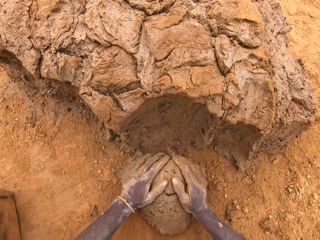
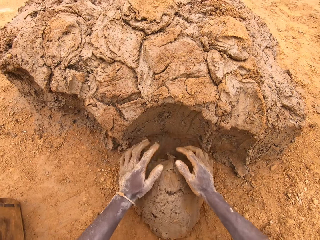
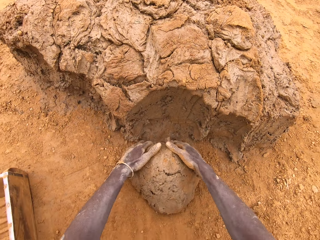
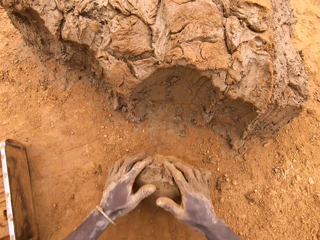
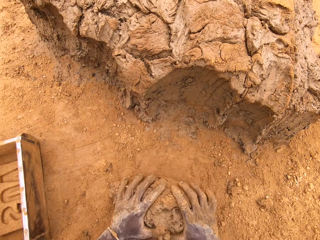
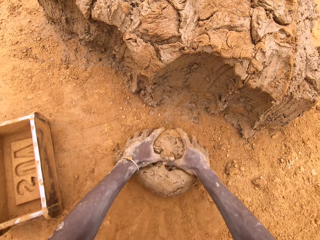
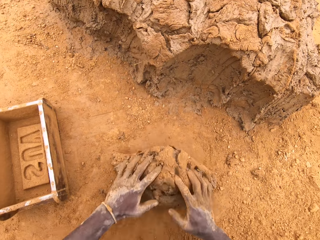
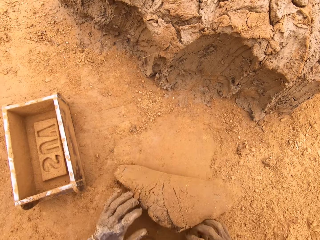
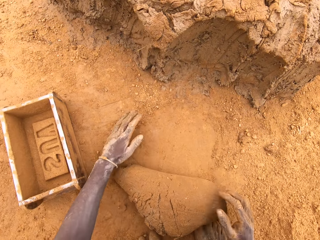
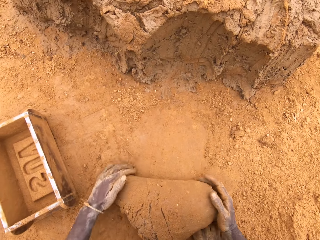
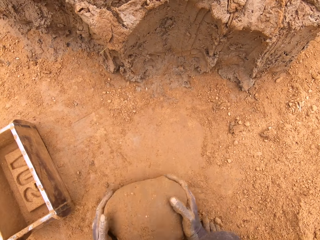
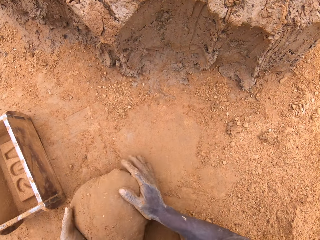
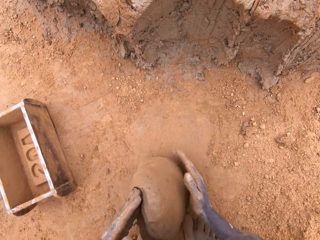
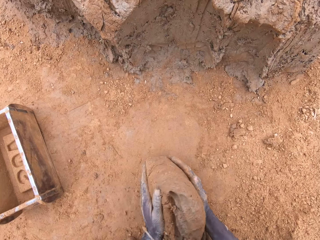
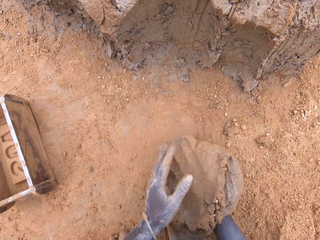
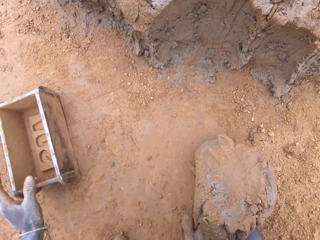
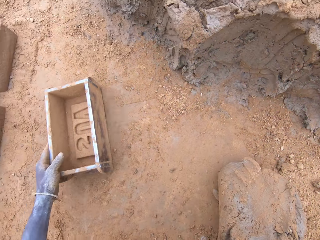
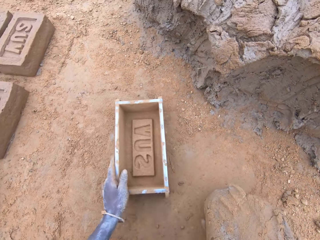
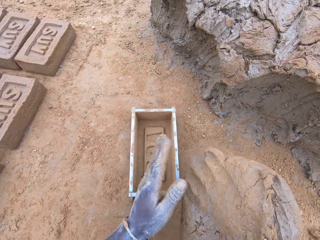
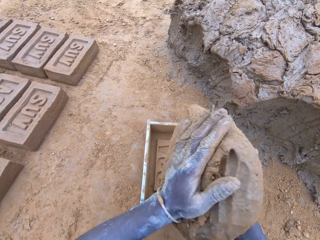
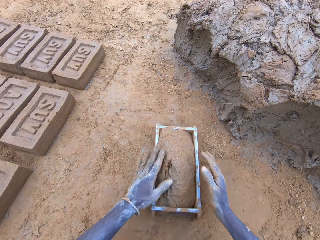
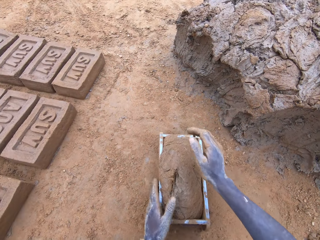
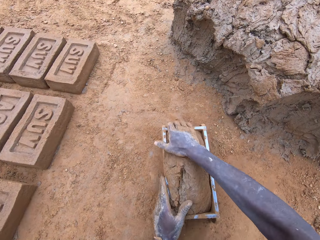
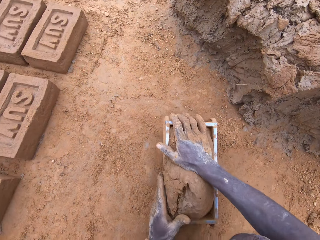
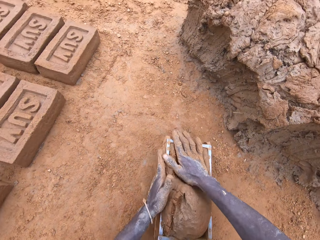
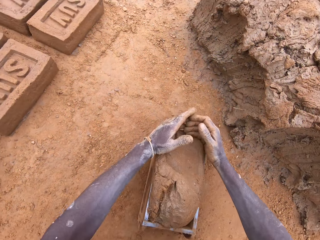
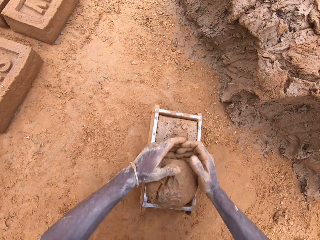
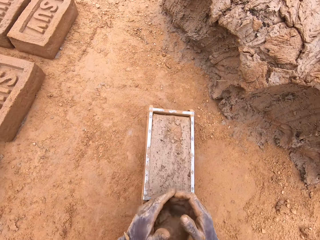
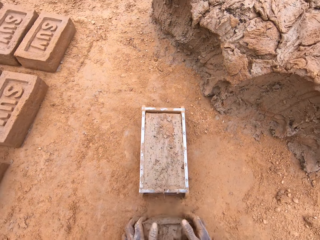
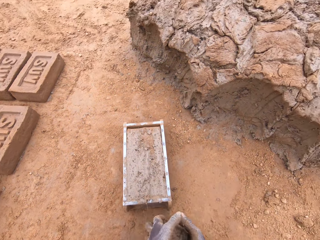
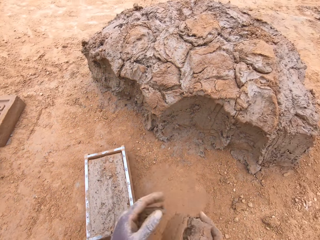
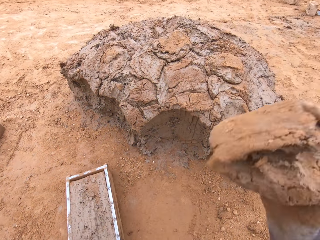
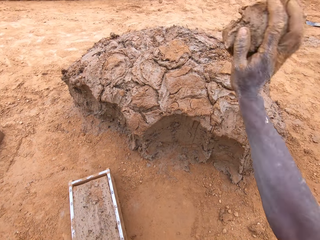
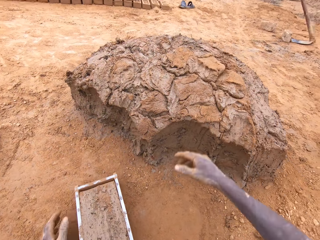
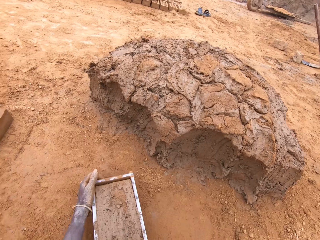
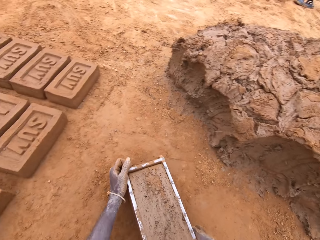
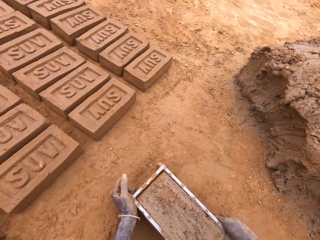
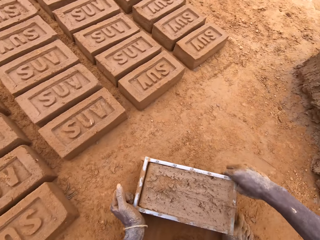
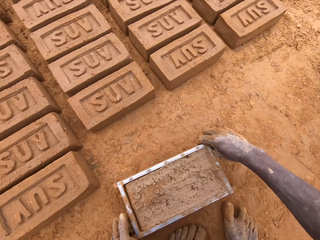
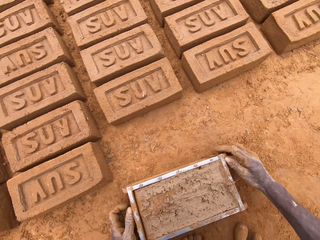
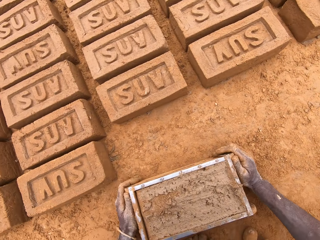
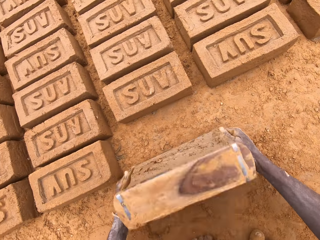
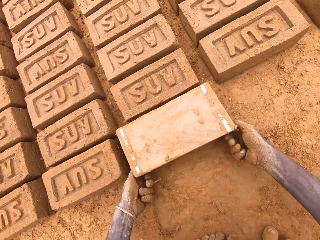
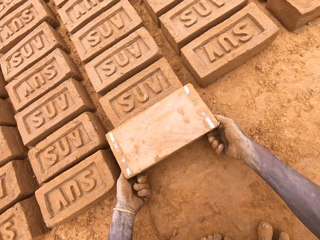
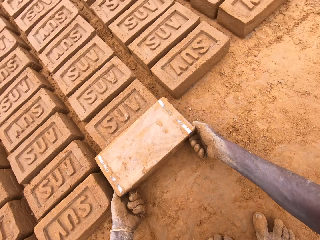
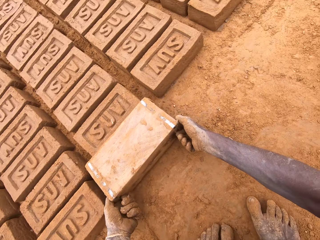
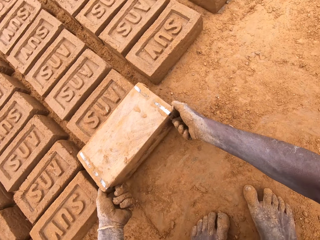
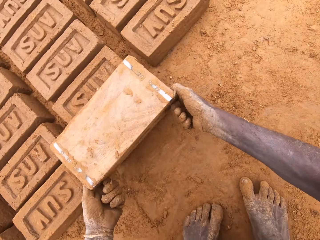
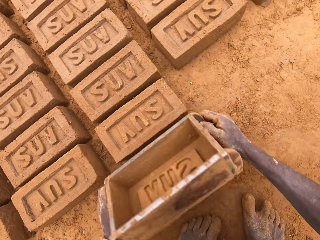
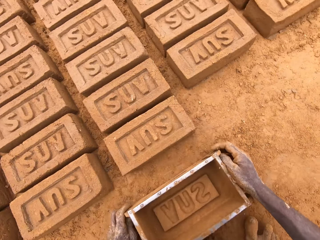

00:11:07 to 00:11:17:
The camera wearer rolls the mud on the soil. They mould the clay. They pick the brick mould. They move the box. They put the mud in the brick mould. They scoop the excess mud. They move the box. They level the clay in the box. They throw the excess mud on the other mud. They heap the clay. They move the box. They pick the brick mould. They pour the mud on the ground.

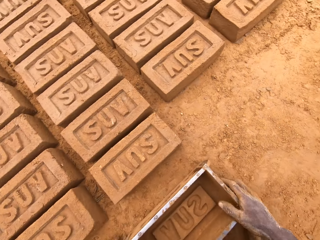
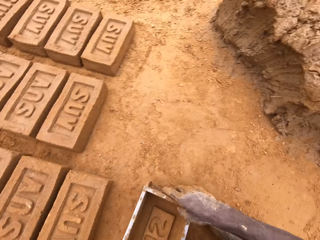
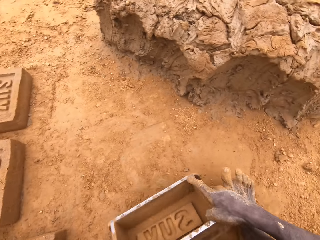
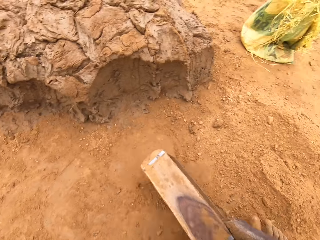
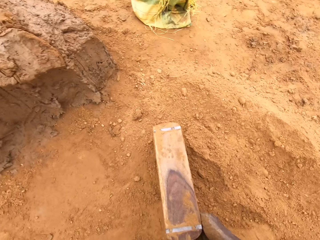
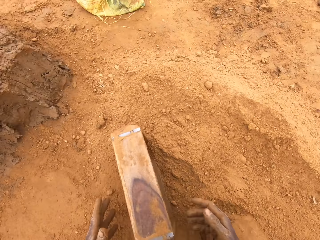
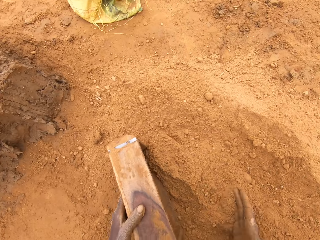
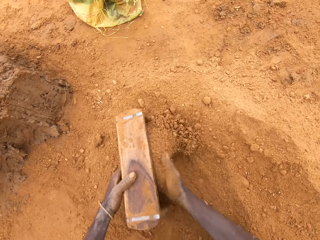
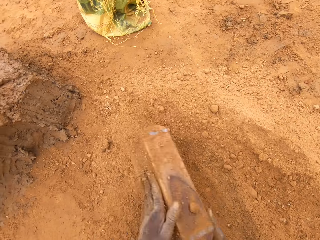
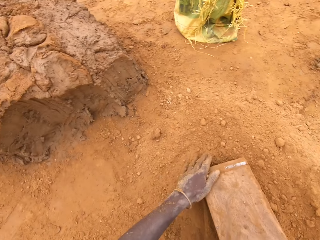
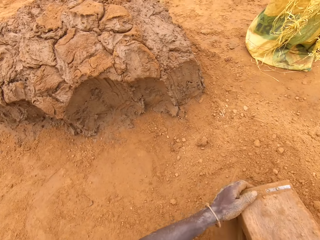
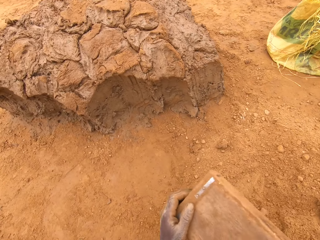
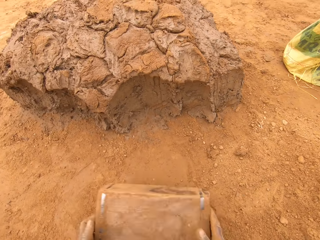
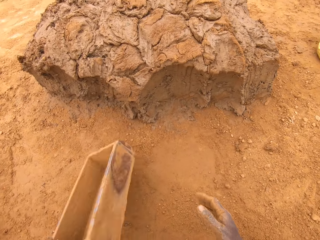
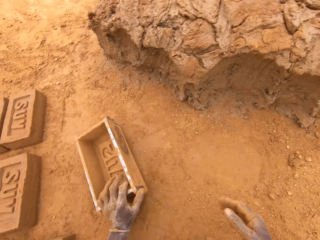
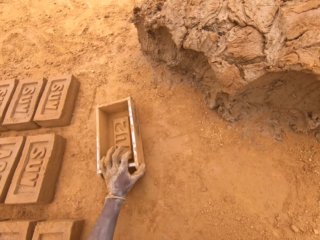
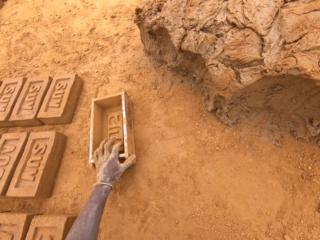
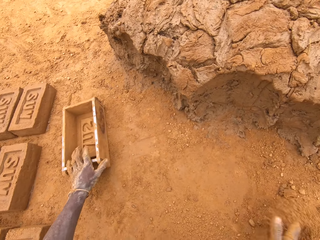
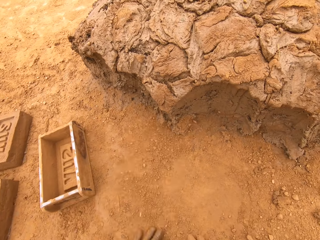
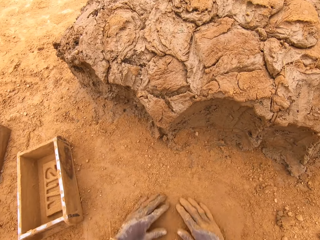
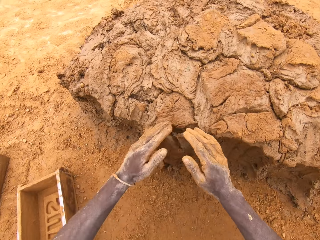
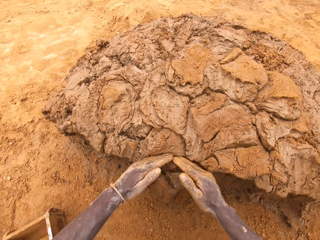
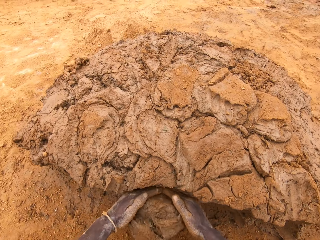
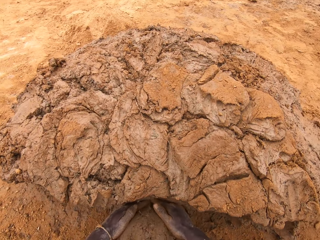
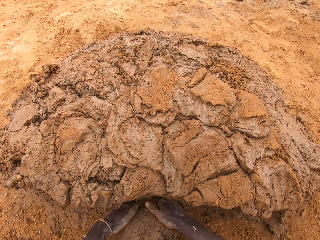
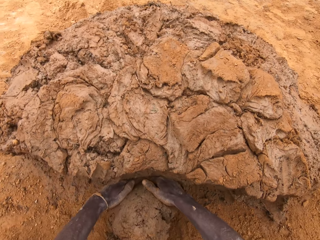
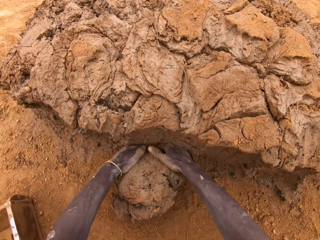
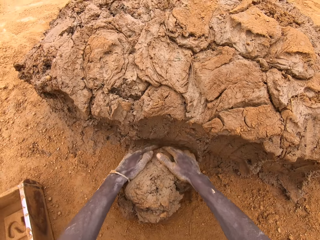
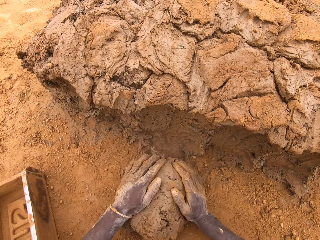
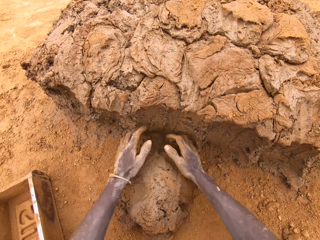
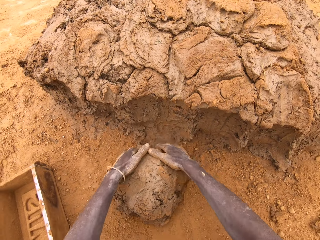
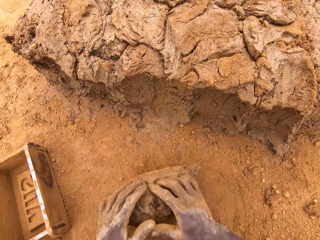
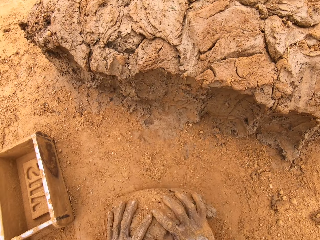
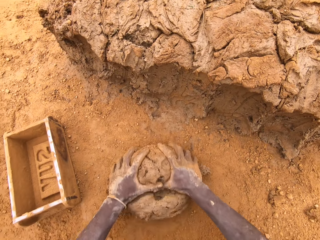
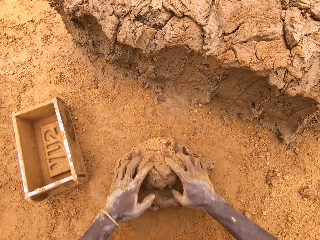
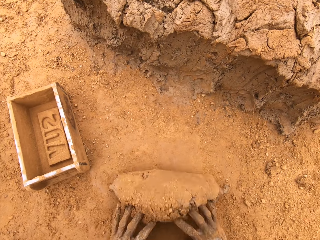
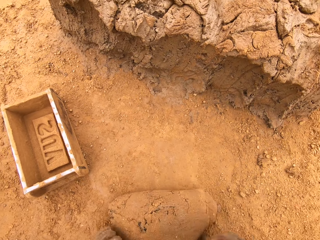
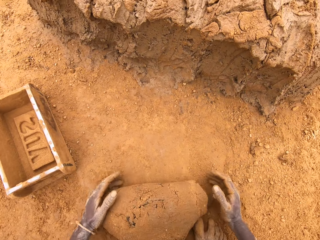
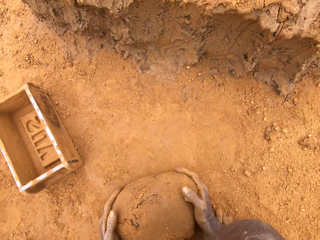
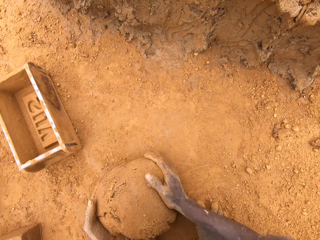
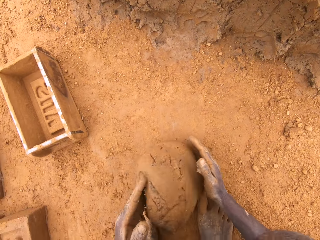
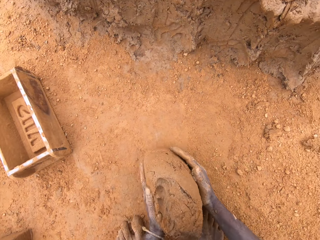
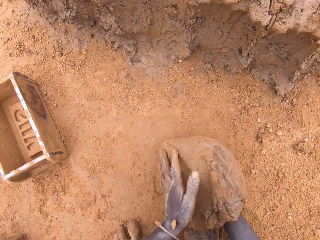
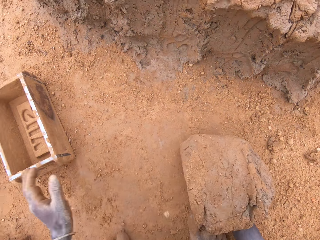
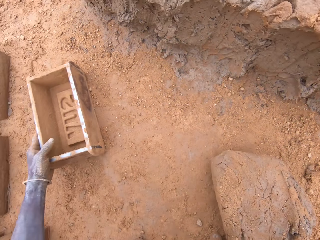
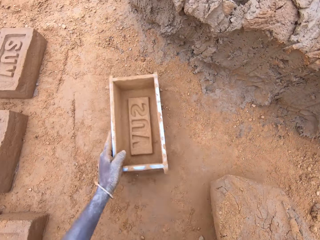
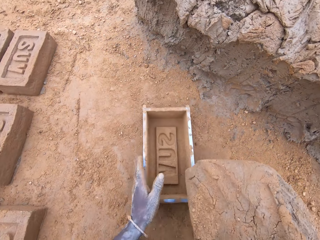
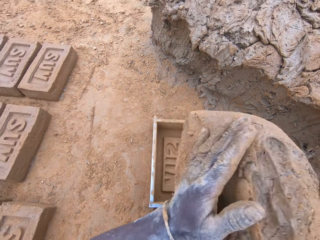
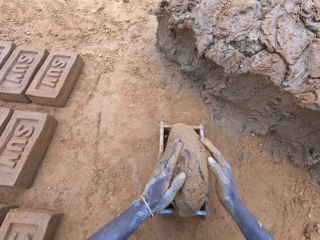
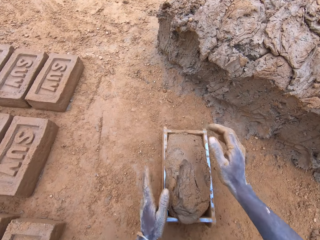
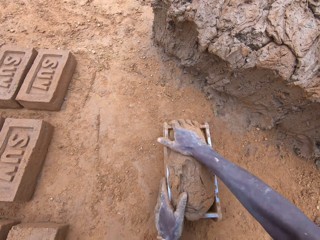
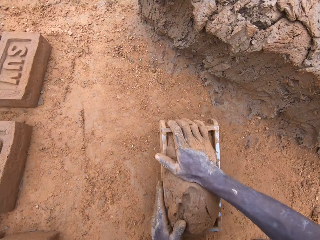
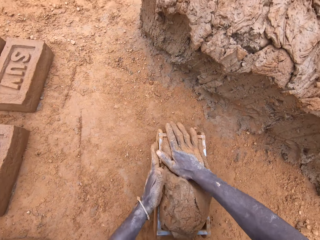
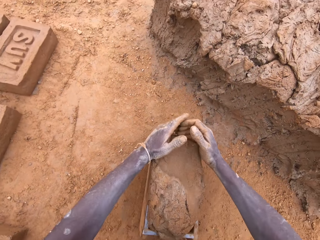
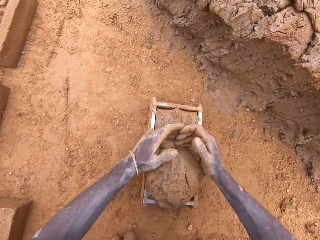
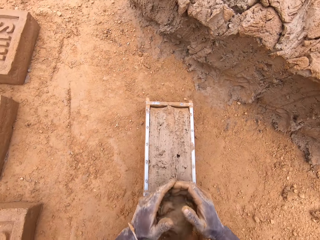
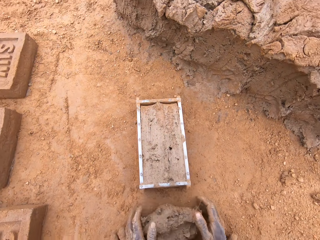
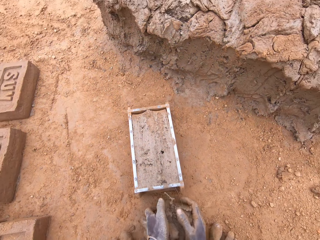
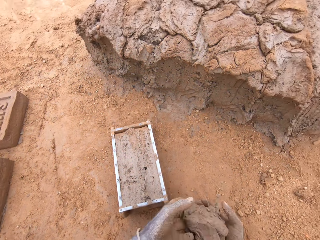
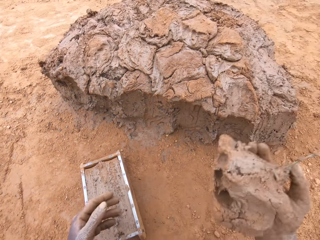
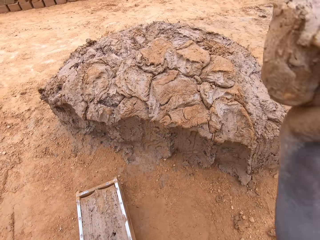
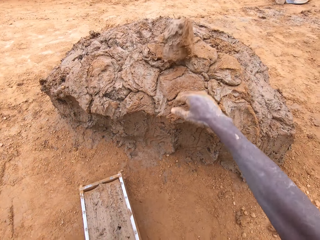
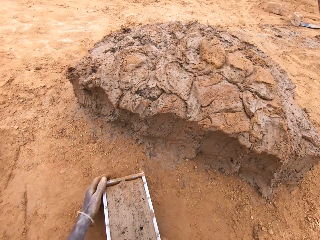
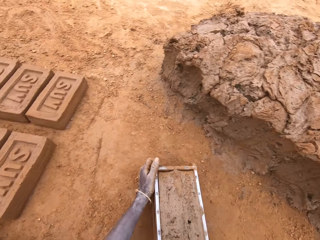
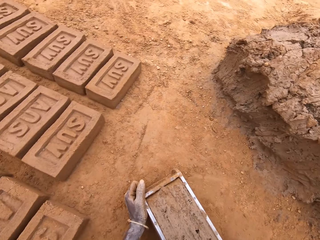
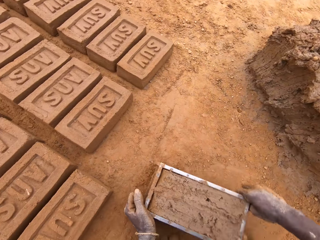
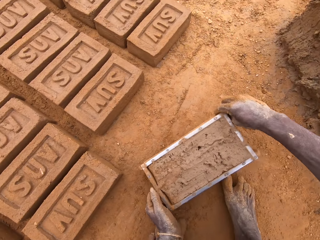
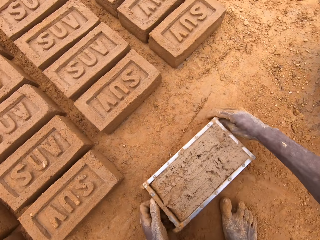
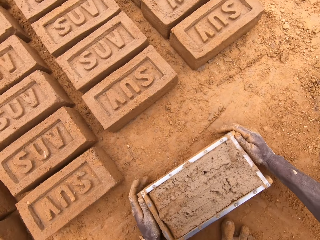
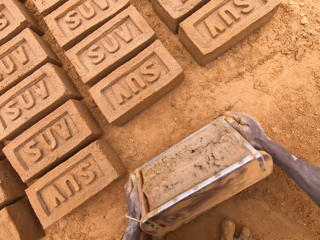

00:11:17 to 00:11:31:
The camera wearer places the brick mould on the ground. He puts soil in the brick mould. He pours soil from the brick mould. He moves the box. He rubs his hands on the soil. He scoops clay with his hands. He rolls the mud in the soil. He moulds the clay. He picks the brick mould. He moves the box. He puts the mud in the brick mould. He moves the box. He scoops the excess mud. He levels clay in the box. He throws the mud on the other mud. He heaps the clay. He picks the brick mould. He moves the box.
